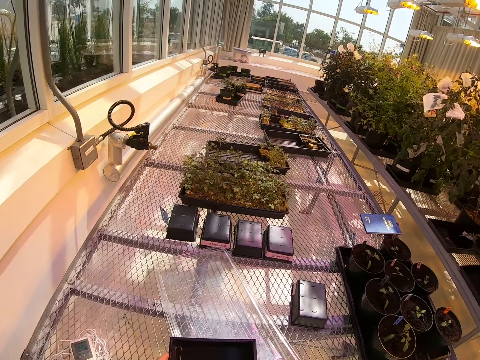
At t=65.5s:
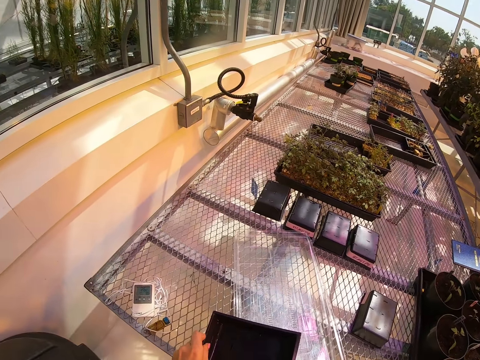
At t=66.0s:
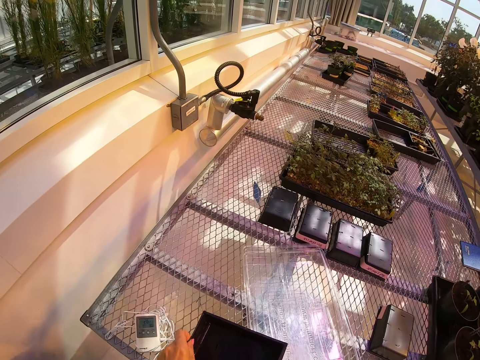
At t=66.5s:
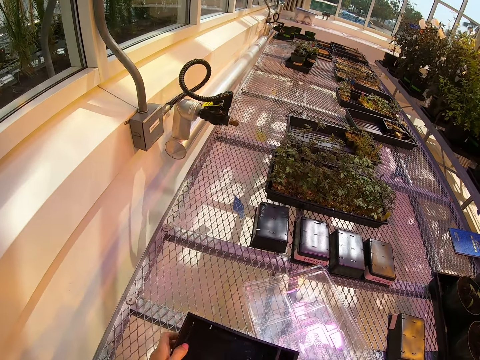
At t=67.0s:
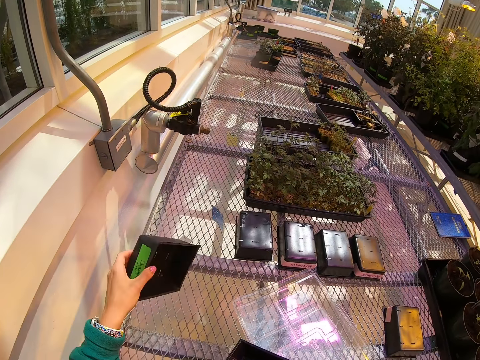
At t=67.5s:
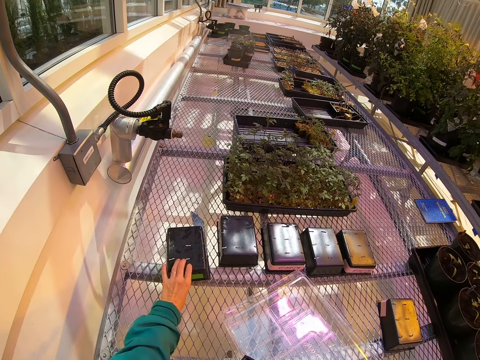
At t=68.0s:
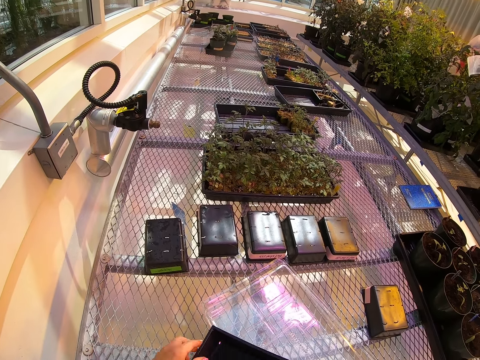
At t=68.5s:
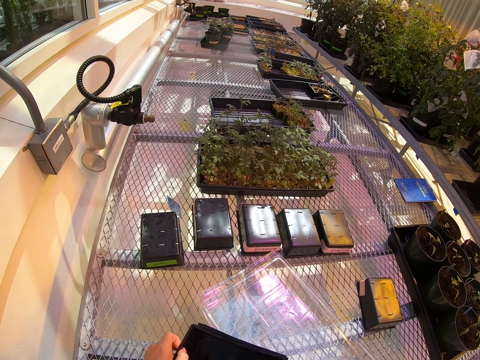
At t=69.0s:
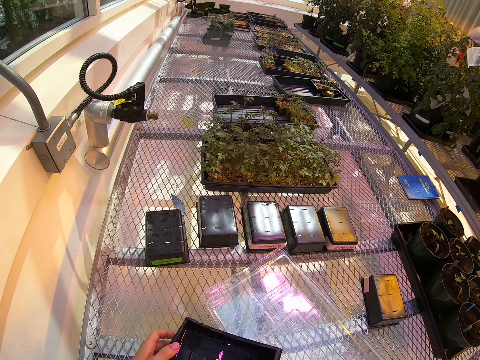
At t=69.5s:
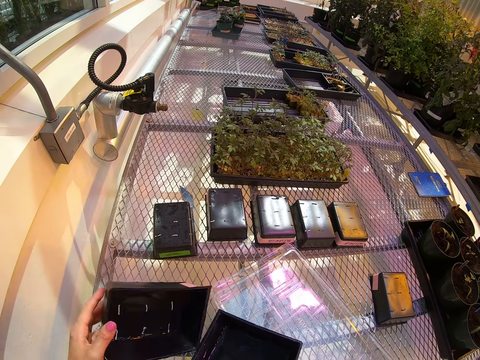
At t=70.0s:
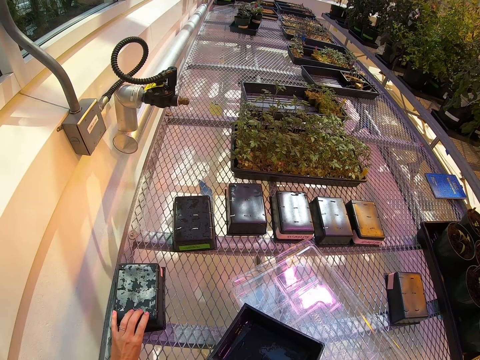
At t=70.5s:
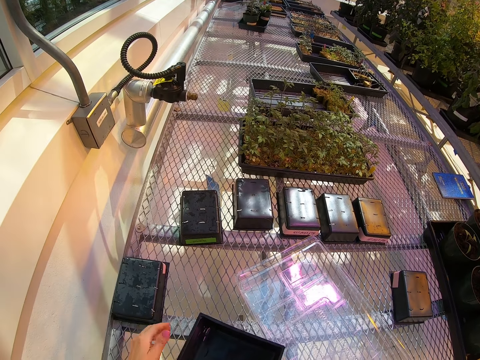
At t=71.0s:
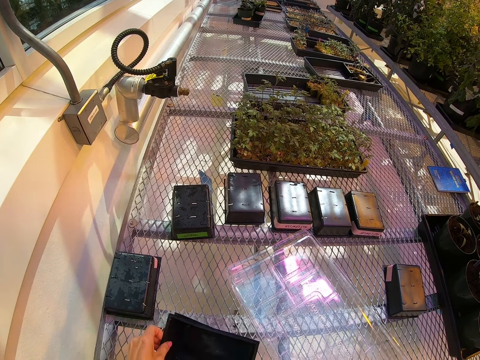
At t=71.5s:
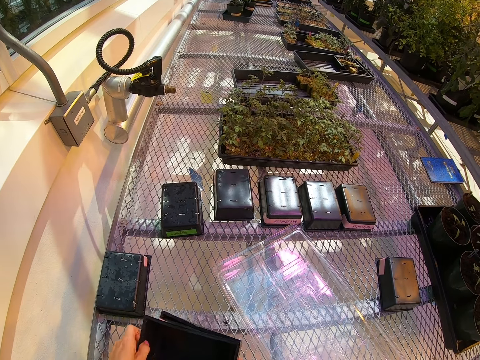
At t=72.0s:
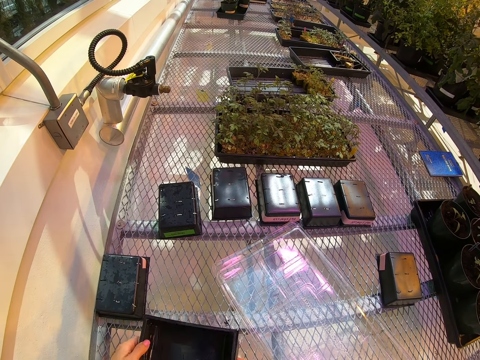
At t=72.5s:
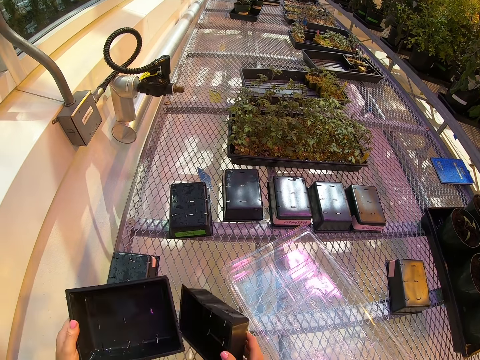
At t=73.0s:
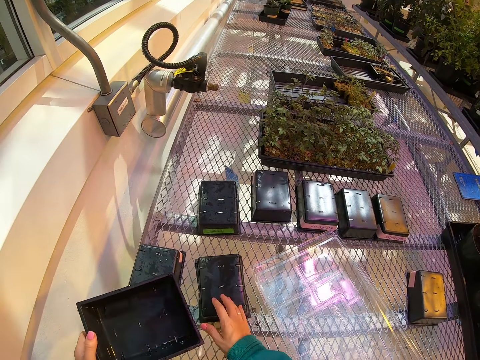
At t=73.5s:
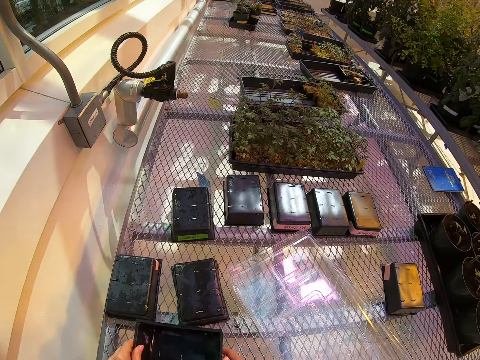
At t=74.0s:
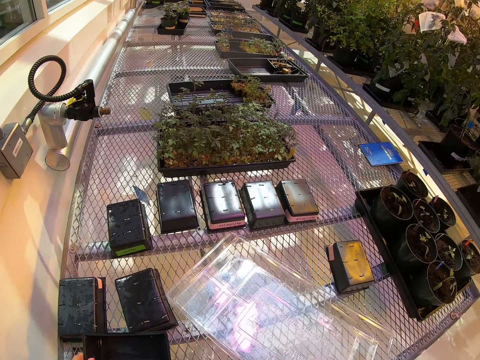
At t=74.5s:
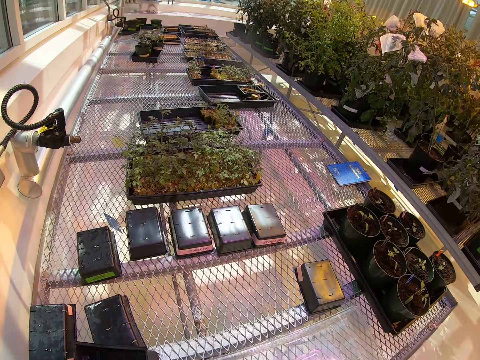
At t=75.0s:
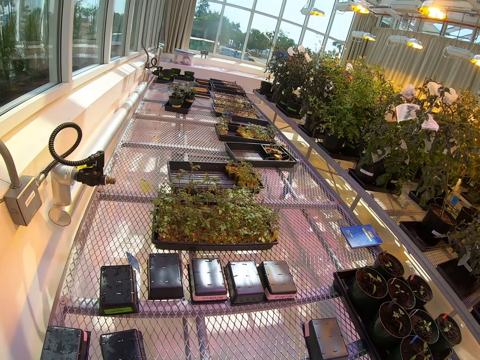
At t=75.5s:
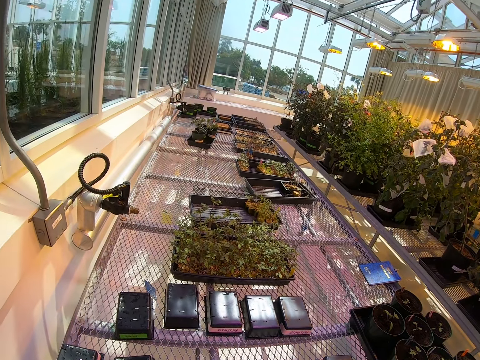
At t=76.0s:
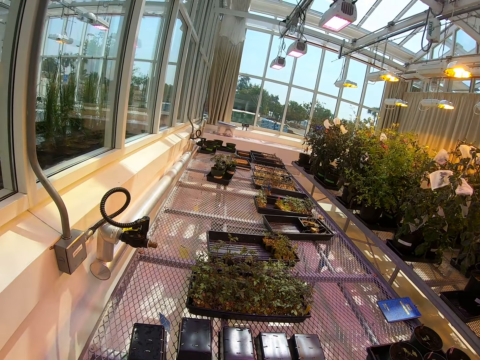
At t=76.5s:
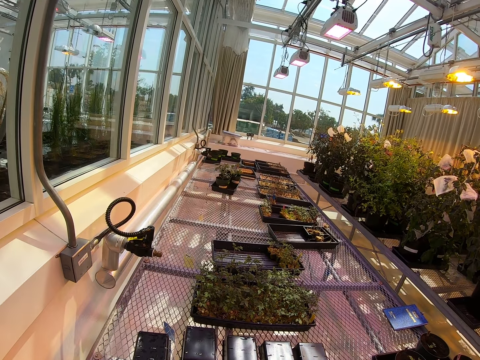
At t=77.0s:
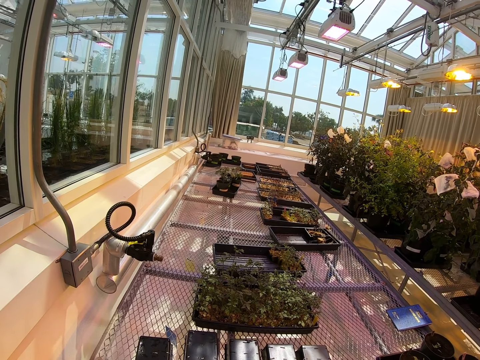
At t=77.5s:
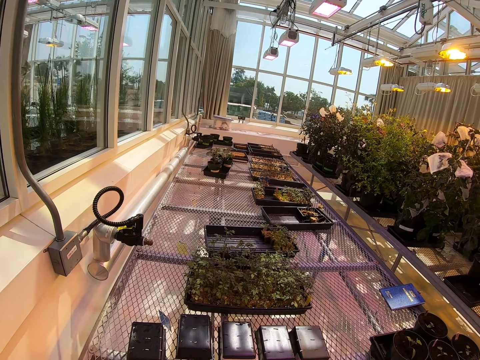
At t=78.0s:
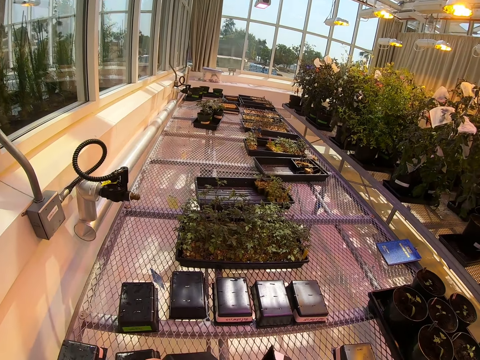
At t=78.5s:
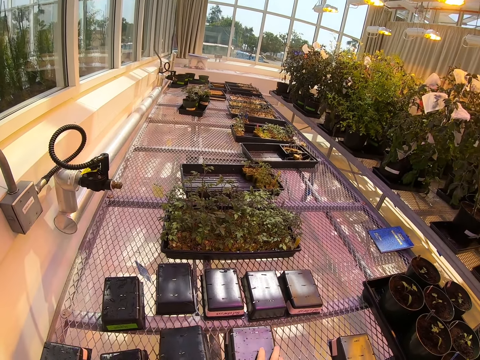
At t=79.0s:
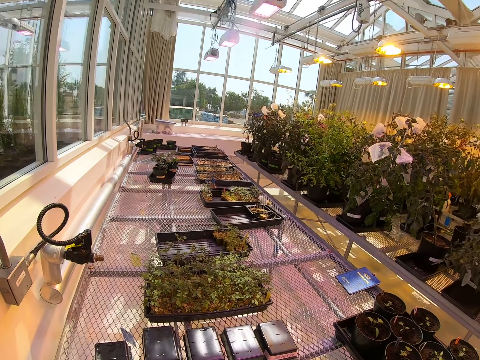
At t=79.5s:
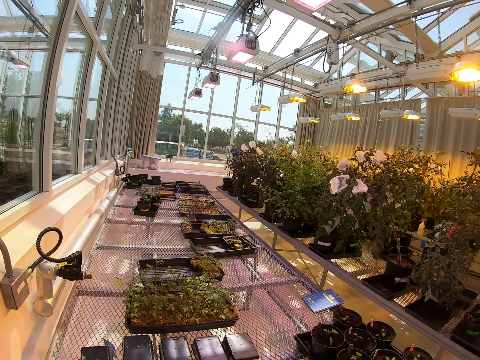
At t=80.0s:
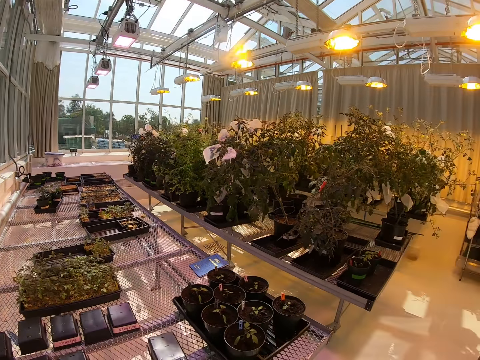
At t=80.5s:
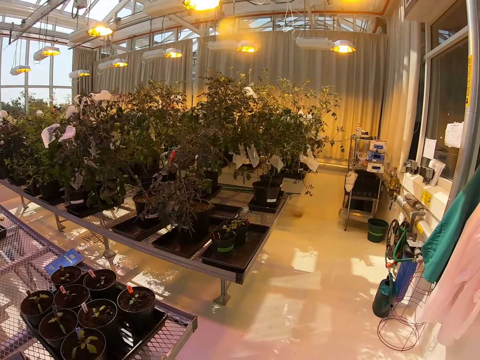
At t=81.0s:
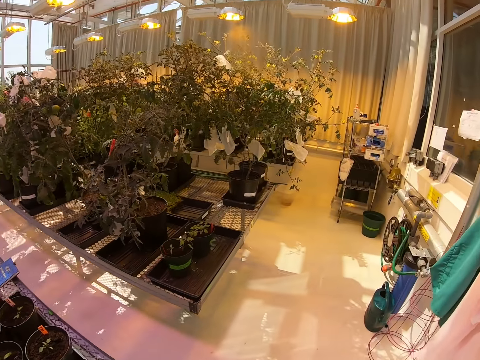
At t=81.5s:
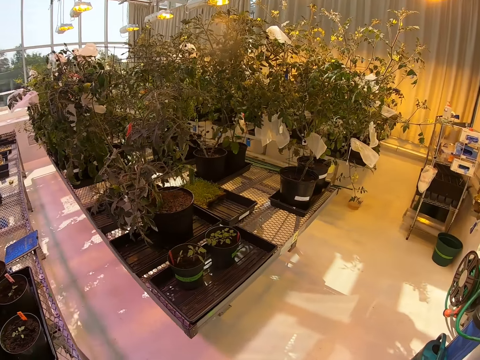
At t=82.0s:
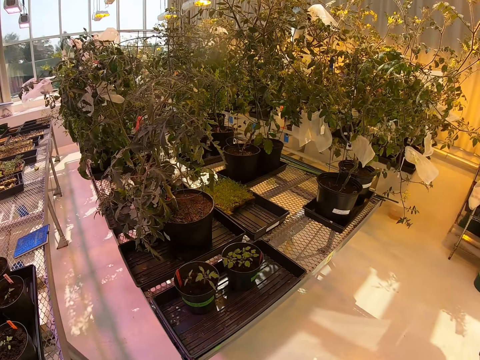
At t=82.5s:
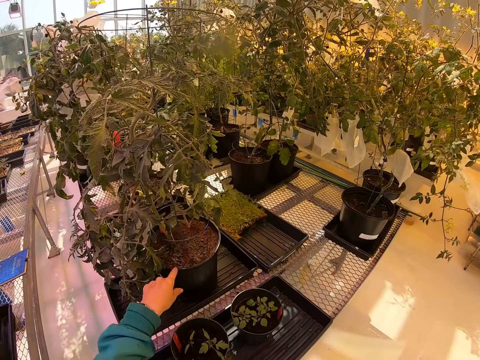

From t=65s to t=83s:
The camera wearer puts down a can on a wire mesh. She holds the can with her hand. She puts down the can on the wire mesh. She holds the can with her hand. She puts down the can on the wire mesh. She holds the can with her hand. She moves the can on the wire mesh. She stands on the floor. She looks around a corridor. She puts down cans on the wire mesh. She walks around the corridor.

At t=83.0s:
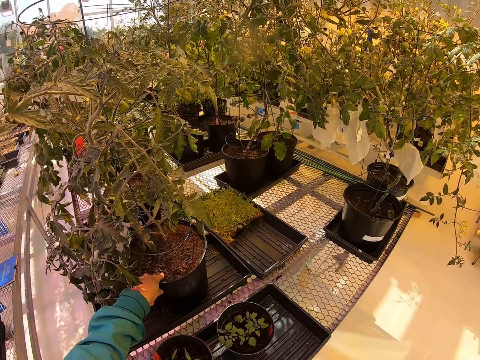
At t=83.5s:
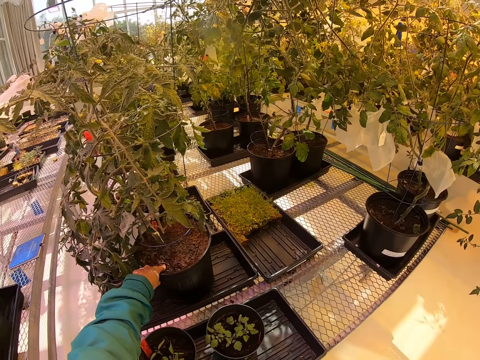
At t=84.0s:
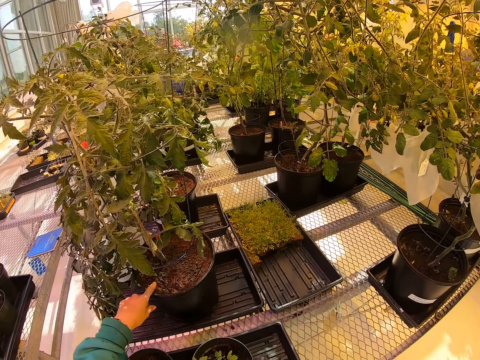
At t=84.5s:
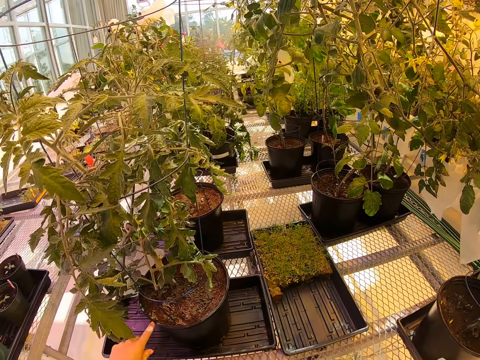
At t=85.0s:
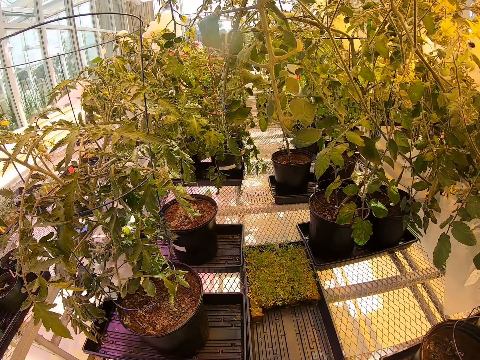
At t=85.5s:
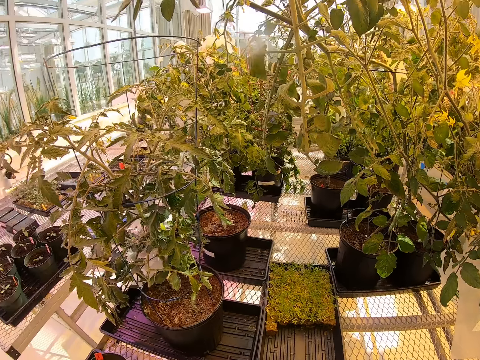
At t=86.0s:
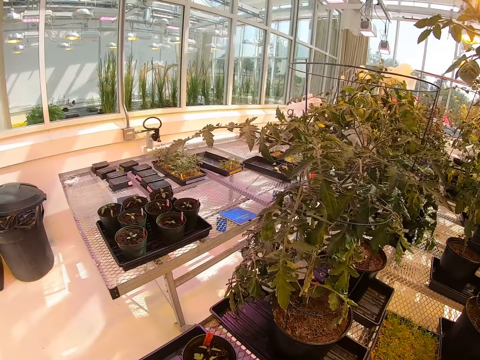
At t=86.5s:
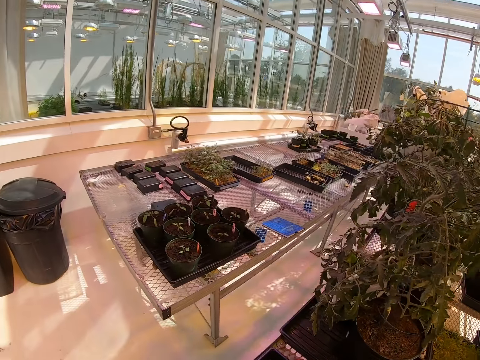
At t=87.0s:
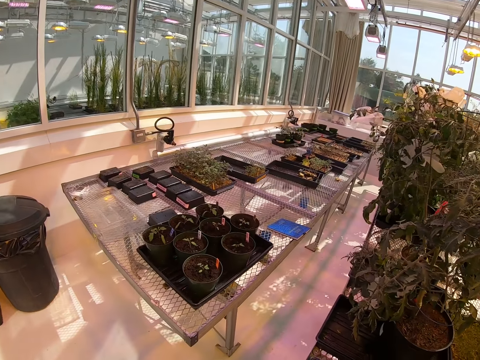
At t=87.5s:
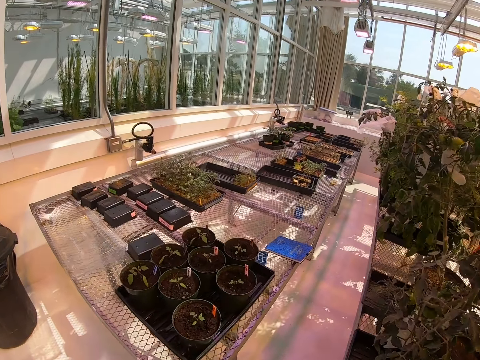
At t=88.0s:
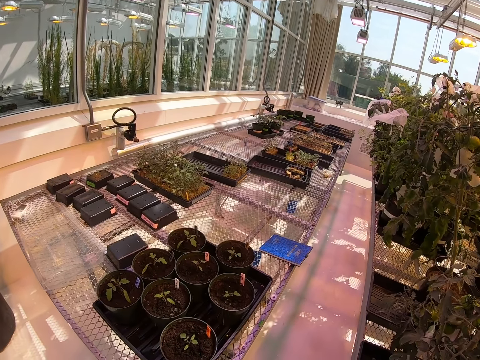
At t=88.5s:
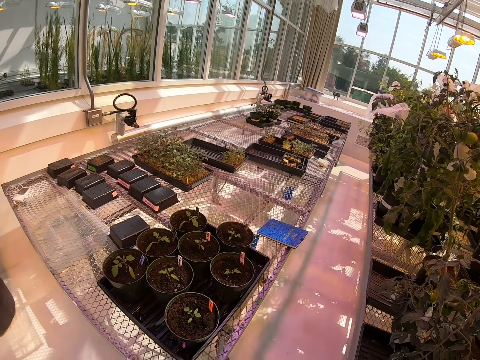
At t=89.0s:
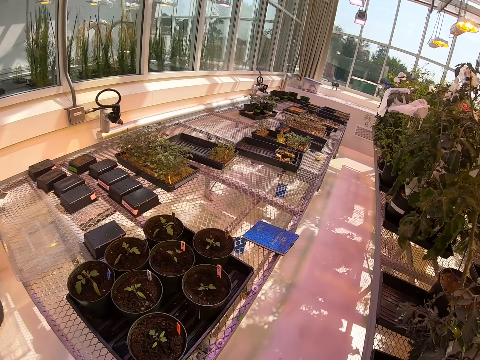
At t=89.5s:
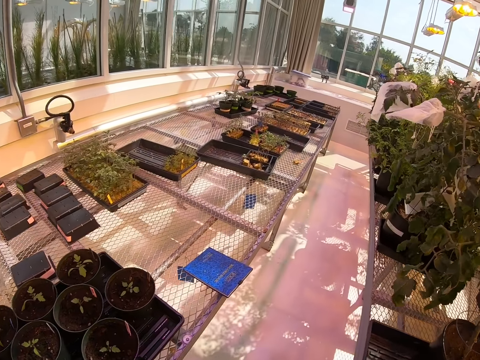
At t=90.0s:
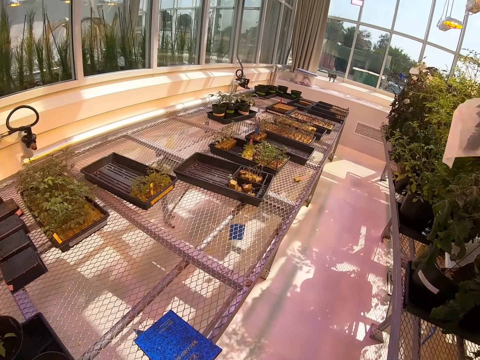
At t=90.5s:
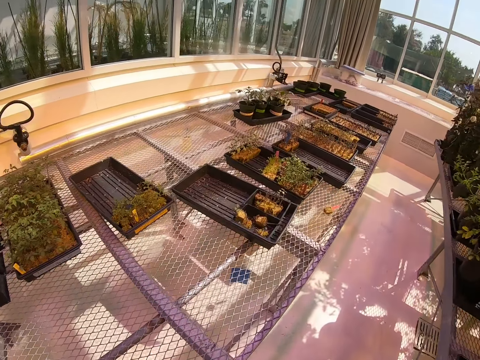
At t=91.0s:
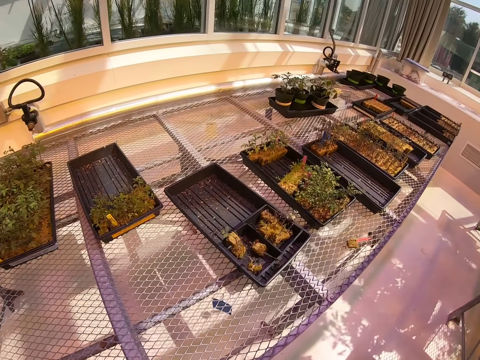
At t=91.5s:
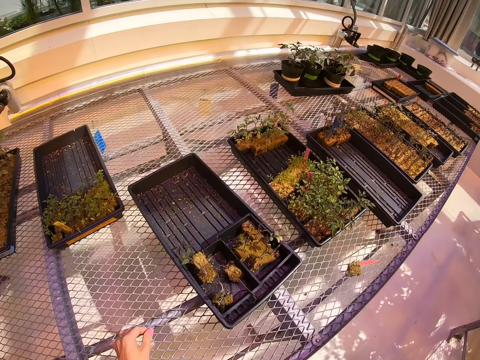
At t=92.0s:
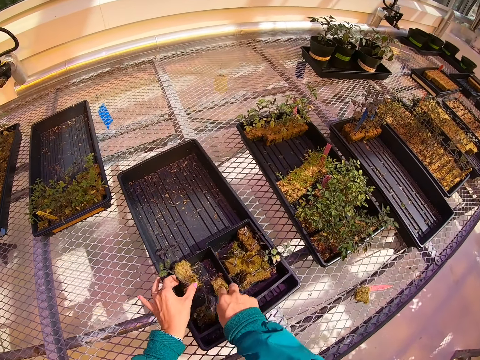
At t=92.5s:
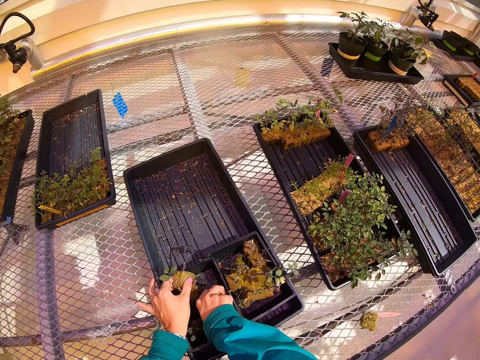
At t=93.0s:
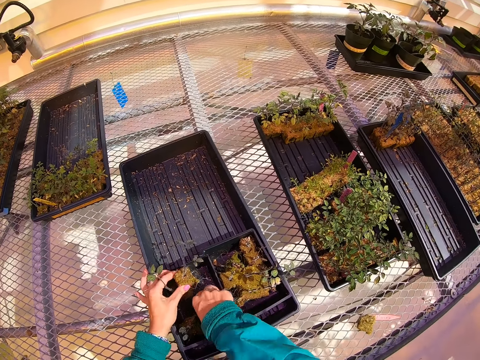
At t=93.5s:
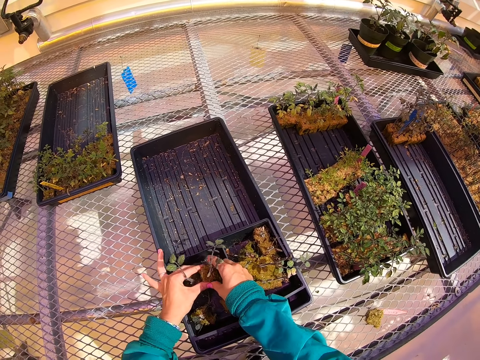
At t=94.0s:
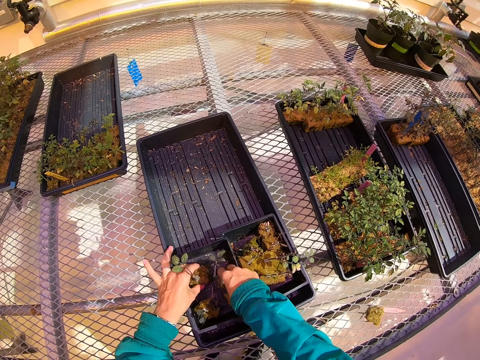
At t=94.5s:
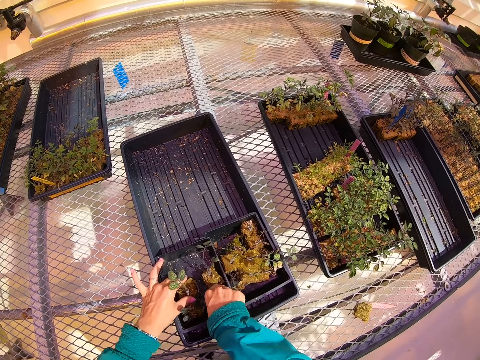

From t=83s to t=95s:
The camera wearer touches the plastic tomato vase on the greenhouse bench. She moves a flower pot with her hand. She stands on the floor. She looks around a corridor. She walks around the corridor. She holds the plants in the plastic tray on the greenhouse bench. She picks up a plant from a can.
